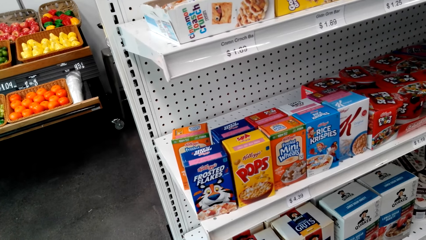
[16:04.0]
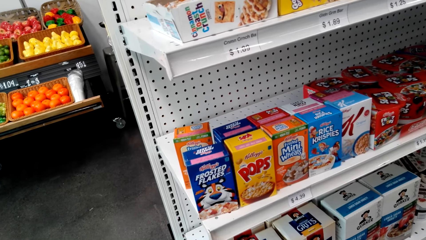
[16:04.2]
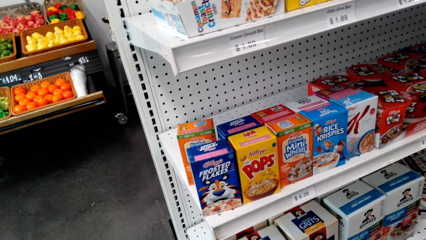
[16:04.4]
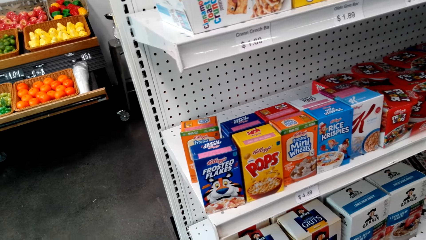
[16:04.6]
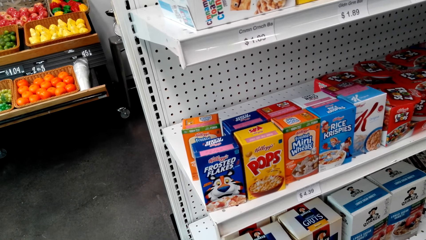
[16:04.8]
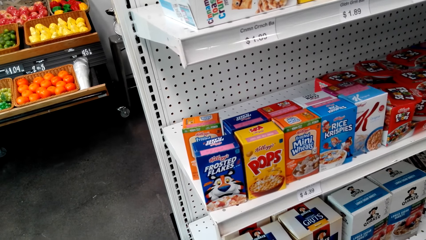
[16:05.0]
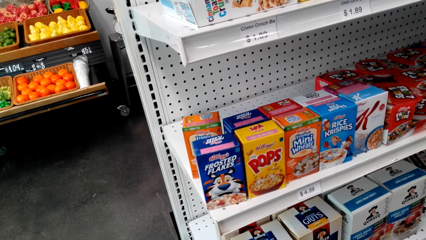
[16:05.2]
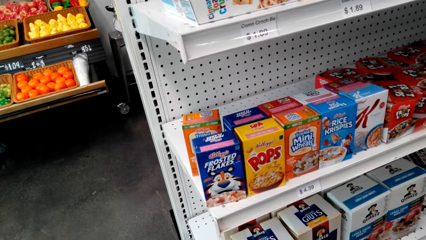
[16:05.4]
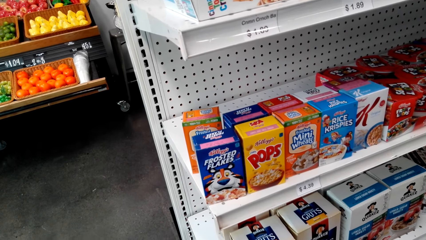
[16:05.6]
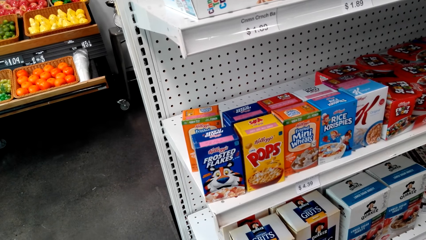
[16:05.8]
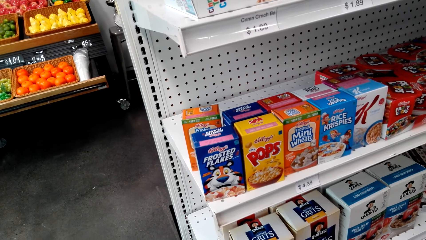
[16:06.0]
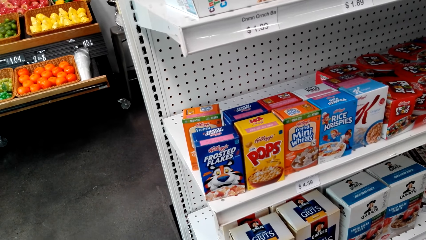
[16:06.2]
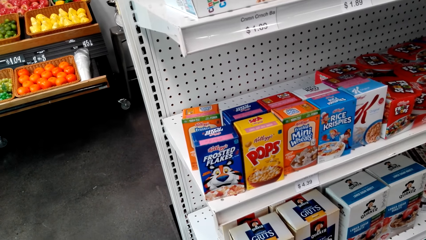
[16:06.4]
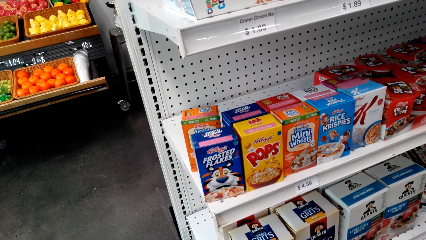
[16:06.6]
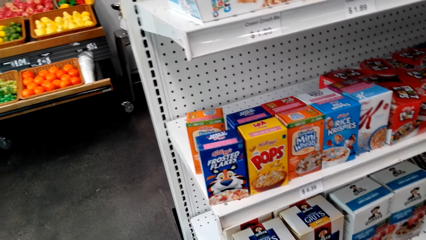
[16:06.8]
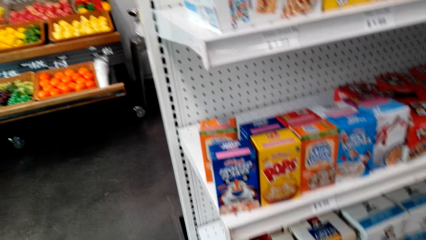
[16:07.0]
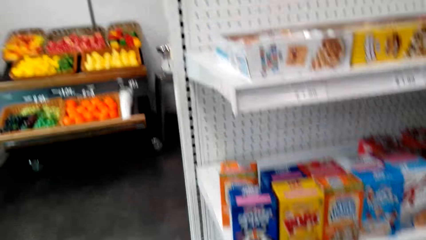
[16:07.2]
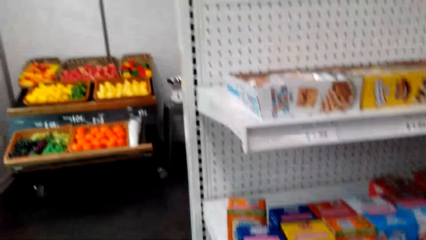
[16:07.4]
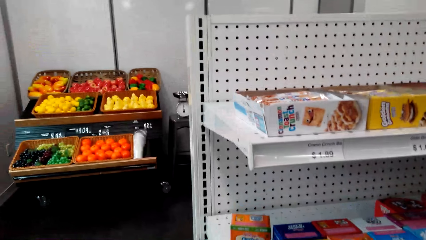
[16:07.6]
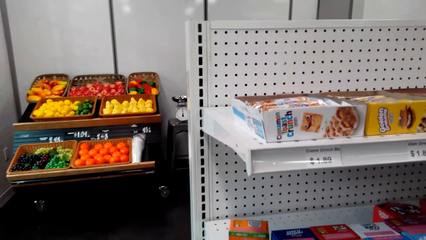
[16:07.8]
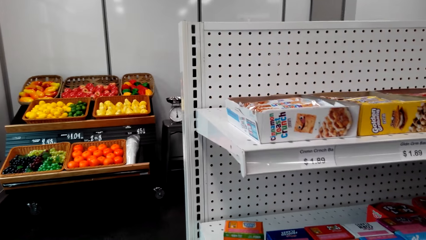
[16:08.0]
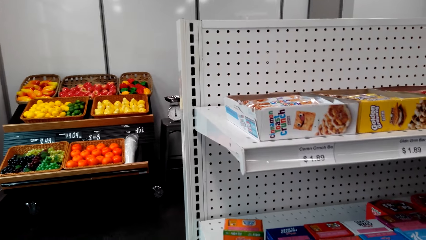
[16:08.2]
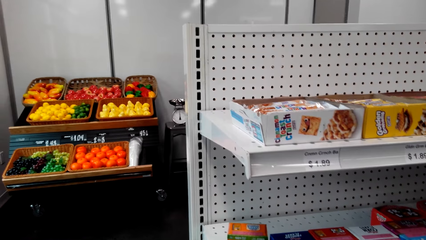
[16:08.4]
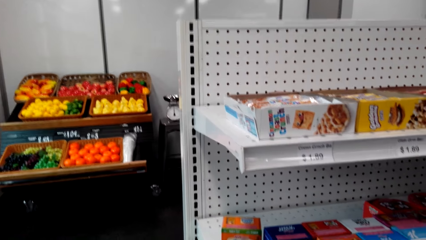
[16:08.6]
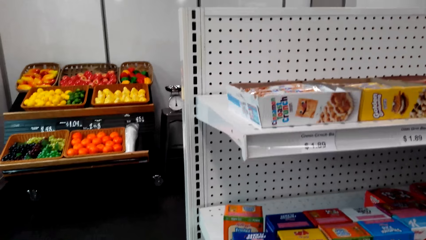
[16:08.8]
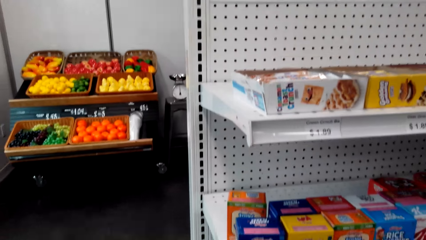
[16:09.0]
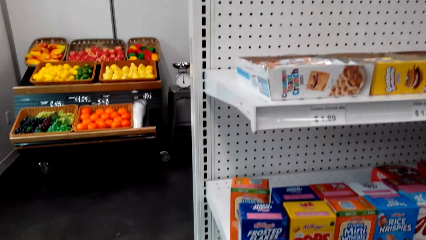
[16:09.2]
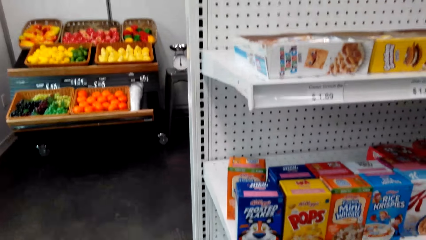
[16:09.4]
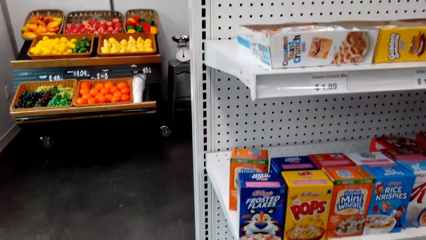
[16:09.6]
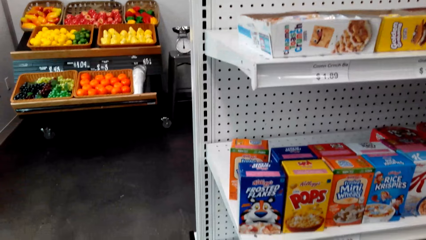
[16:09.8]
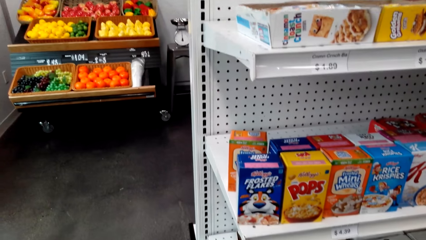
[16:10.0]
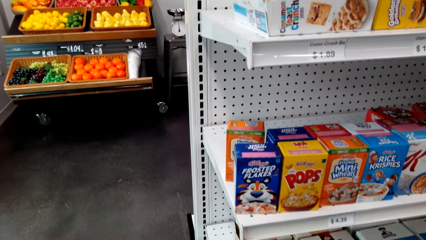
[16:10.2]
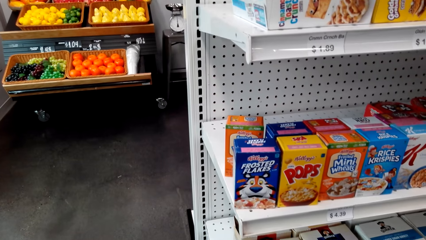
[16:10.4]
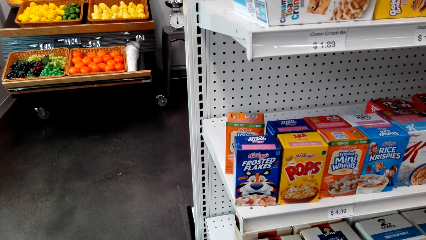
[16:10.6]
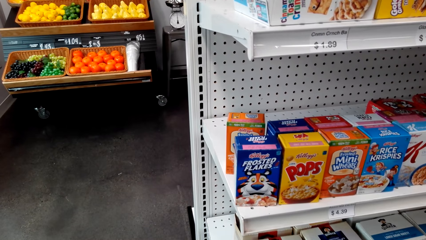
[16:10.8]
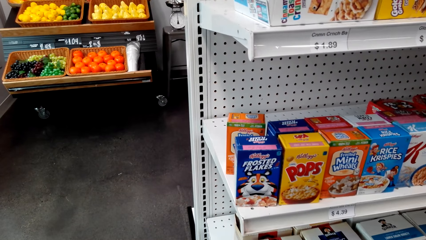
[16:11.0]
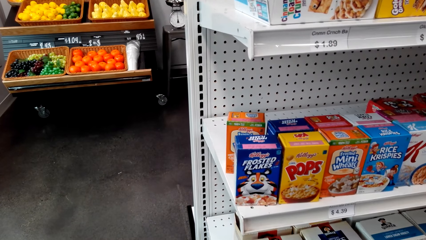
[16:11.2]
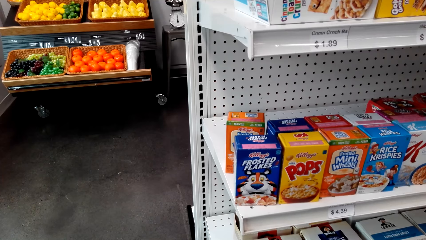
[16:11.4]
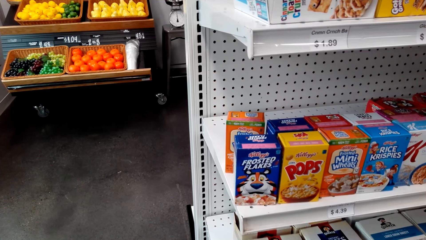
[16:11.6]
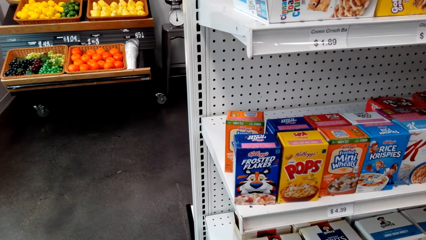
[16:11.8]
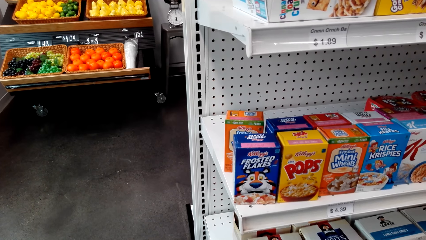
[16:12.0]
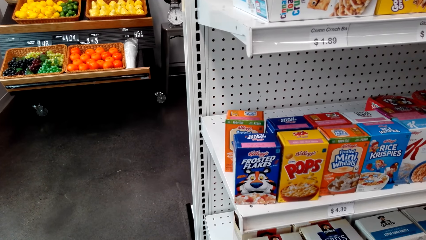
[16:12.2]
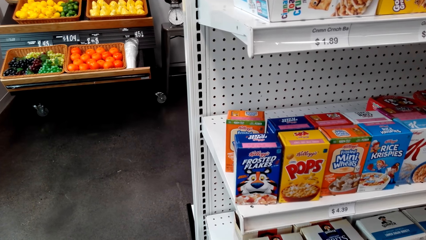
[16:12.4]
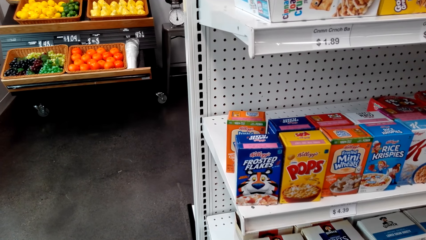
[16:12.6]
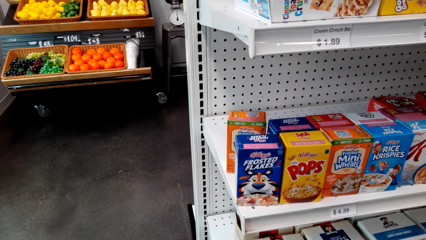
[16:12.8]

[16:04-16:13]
The camera wearer operates the phone.

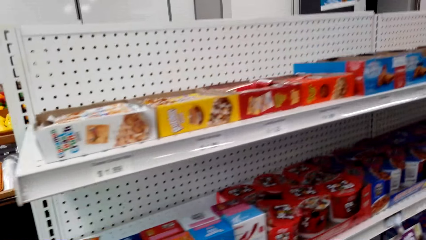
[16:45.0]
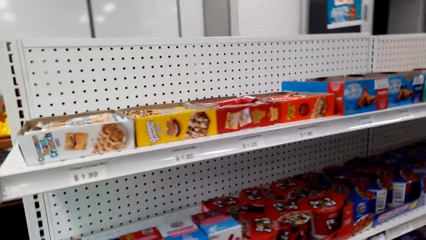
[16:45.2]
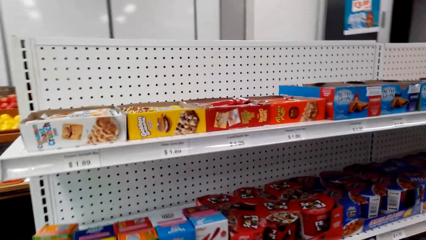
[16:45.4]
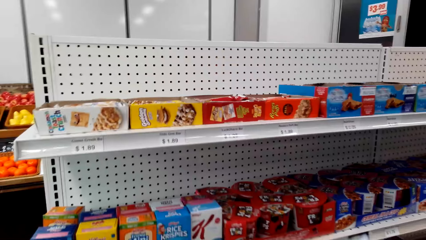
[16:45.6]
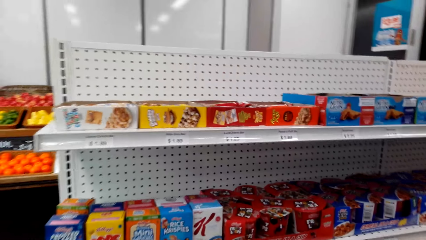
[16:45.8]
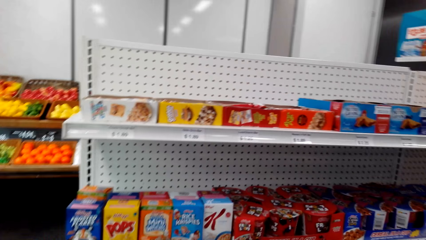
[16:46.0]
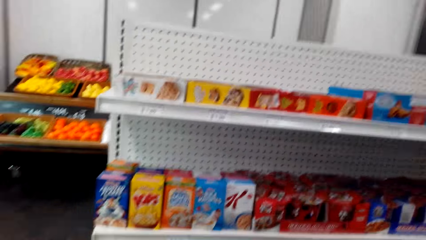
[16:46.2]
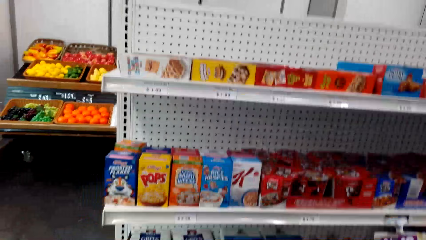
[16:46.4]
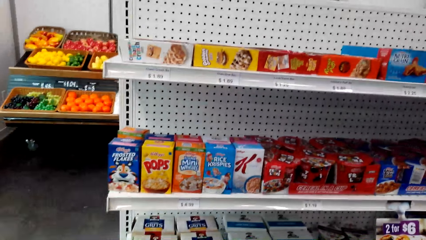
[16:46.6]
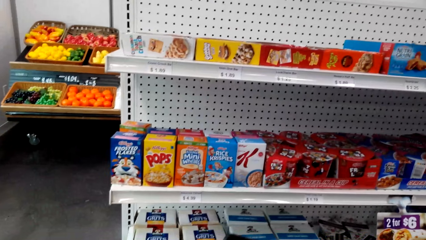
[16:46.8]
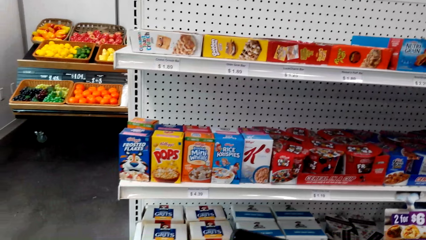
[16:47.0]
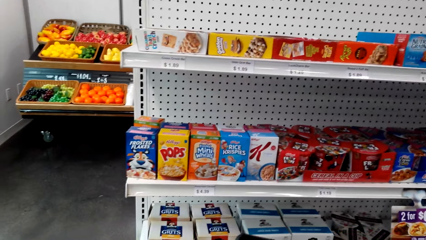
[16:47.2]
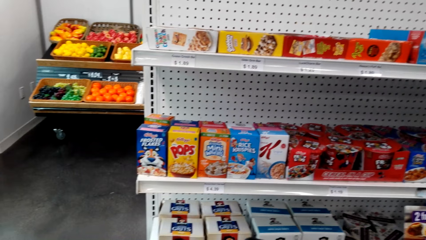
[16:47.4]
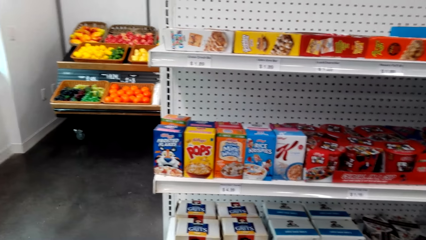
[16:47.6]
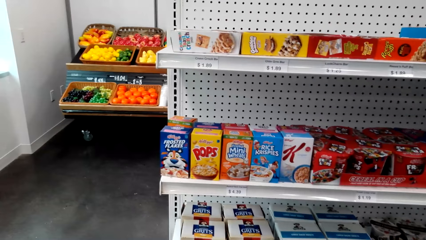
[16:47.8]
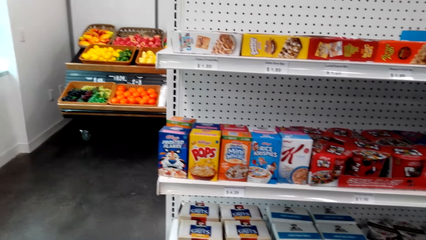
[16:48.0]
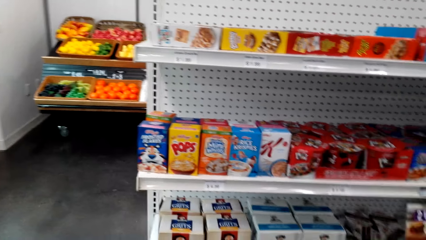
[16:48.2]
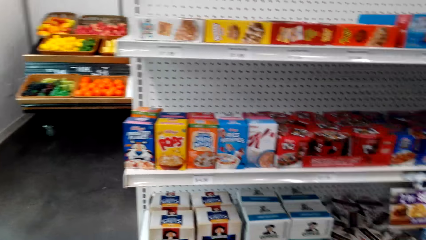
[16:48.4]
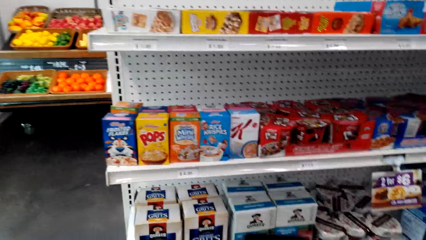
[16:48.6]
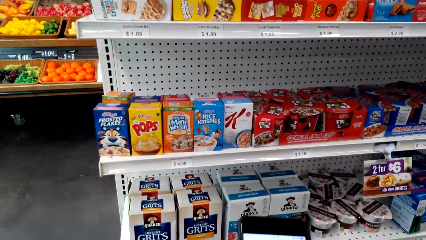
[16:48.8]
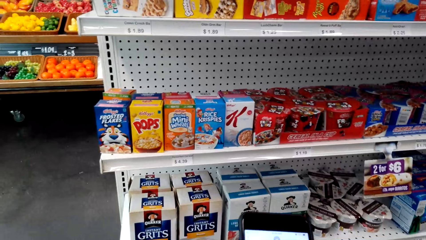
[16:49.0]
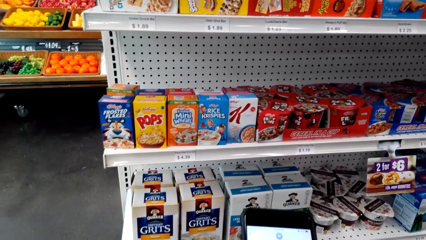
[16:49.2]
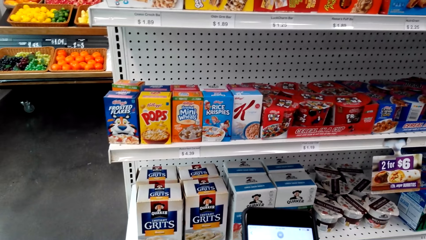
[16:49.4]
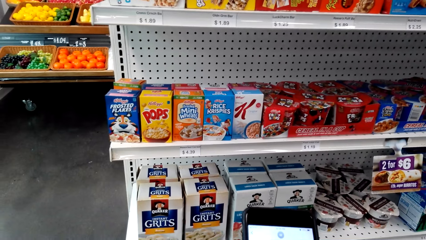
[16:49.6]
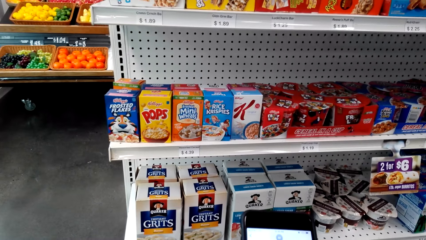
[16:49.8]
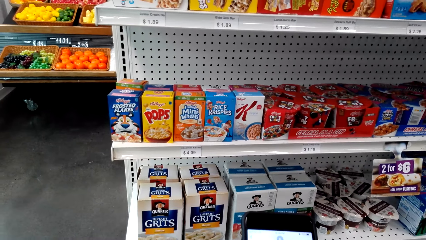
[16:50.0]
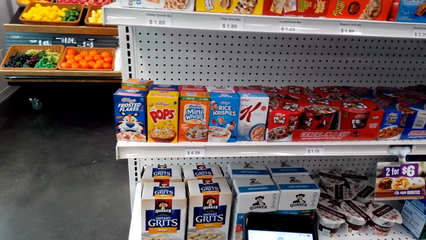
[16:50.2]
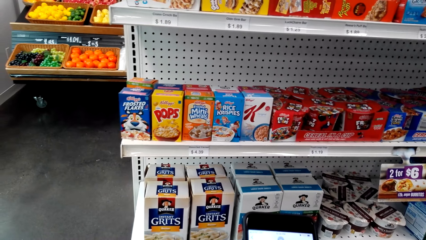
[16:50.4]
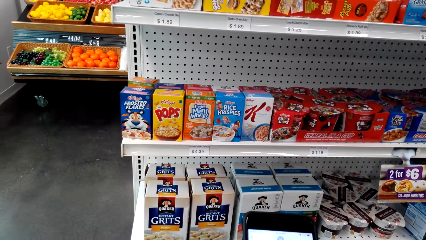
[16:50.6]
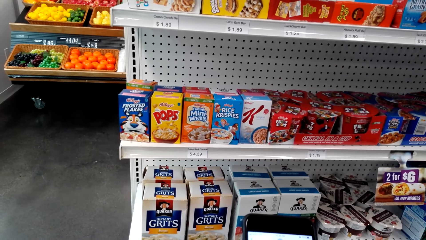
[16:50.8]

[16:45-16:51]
The camera wearer walks around. They operate the phone.
